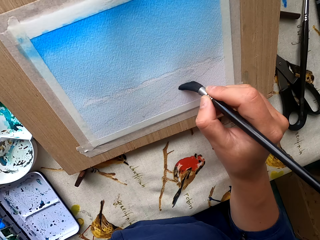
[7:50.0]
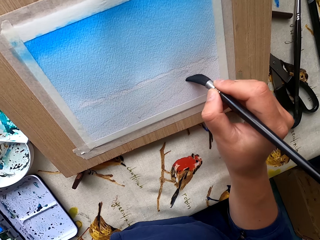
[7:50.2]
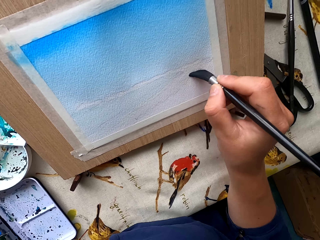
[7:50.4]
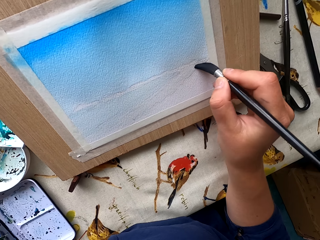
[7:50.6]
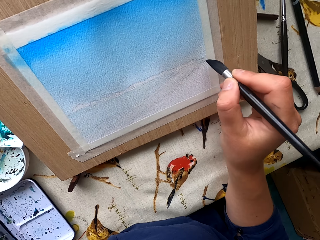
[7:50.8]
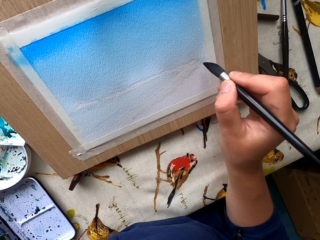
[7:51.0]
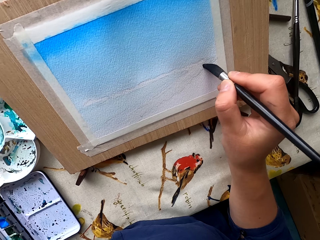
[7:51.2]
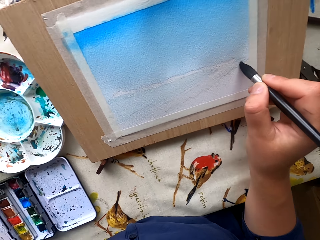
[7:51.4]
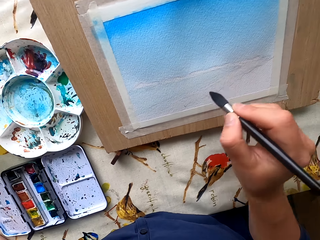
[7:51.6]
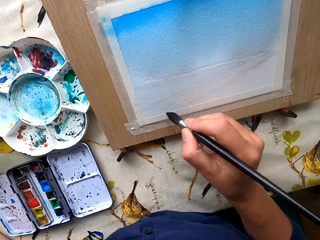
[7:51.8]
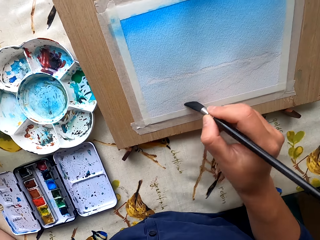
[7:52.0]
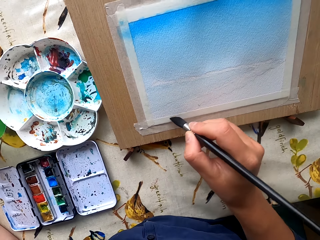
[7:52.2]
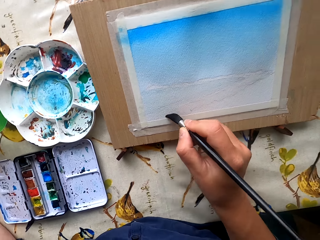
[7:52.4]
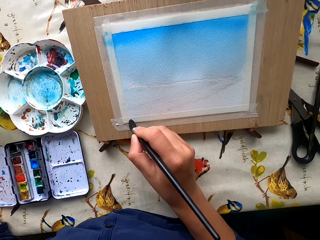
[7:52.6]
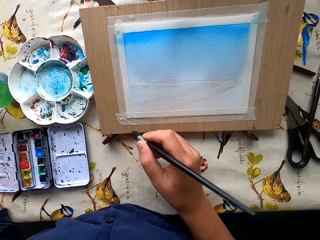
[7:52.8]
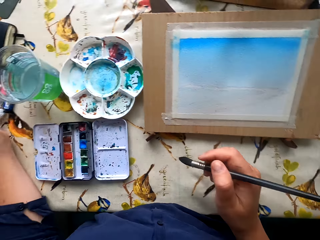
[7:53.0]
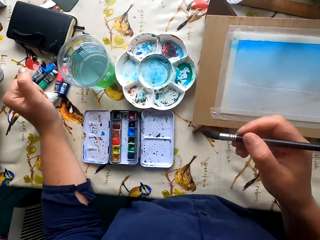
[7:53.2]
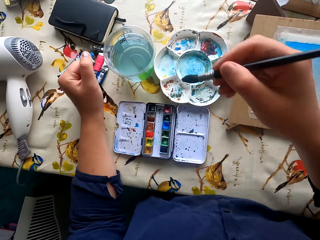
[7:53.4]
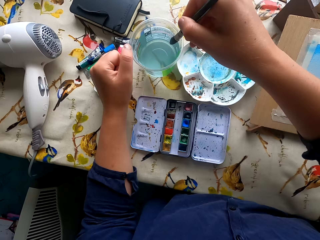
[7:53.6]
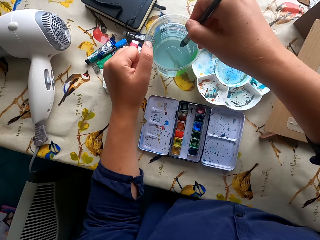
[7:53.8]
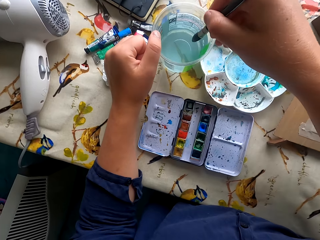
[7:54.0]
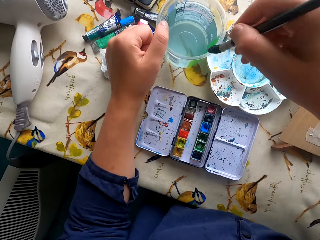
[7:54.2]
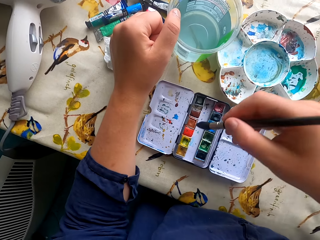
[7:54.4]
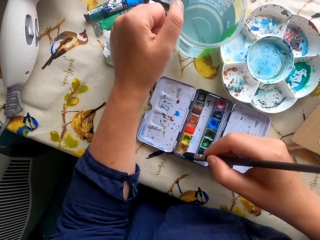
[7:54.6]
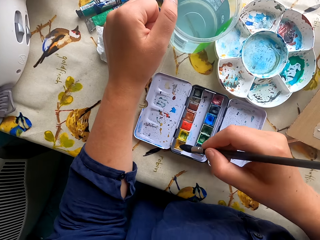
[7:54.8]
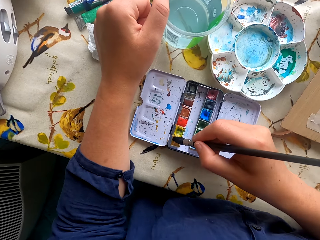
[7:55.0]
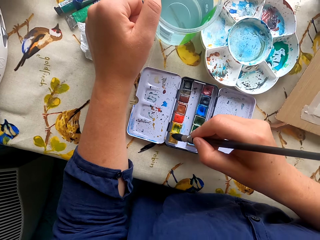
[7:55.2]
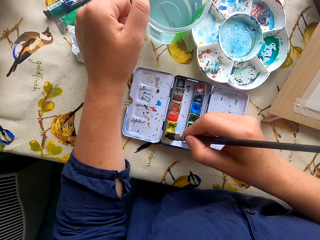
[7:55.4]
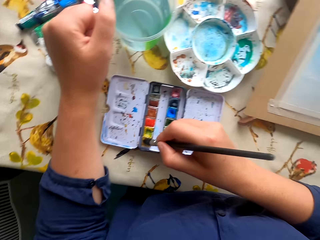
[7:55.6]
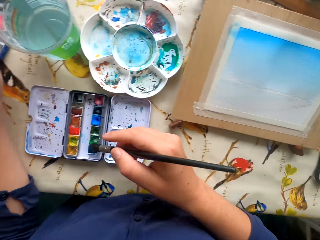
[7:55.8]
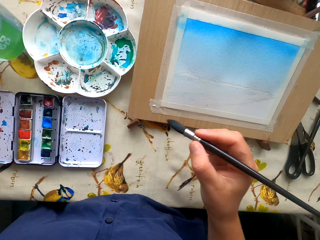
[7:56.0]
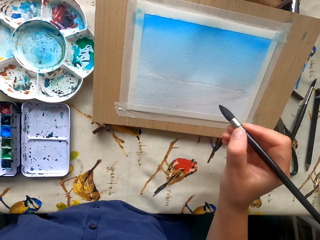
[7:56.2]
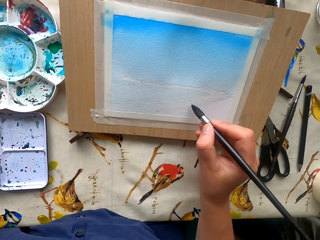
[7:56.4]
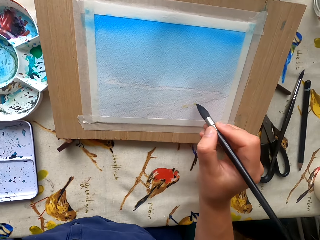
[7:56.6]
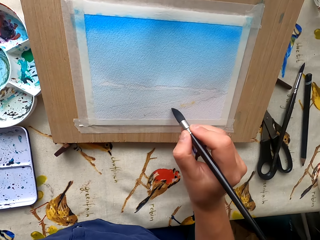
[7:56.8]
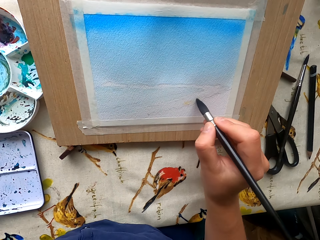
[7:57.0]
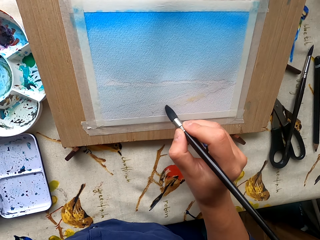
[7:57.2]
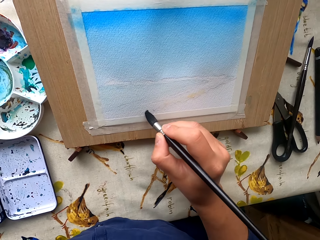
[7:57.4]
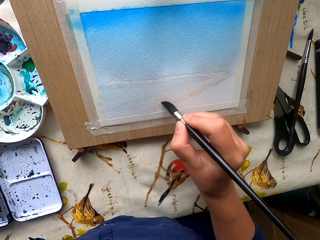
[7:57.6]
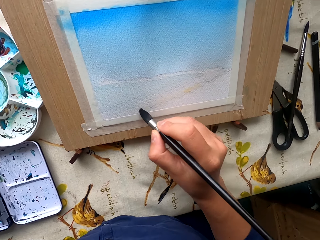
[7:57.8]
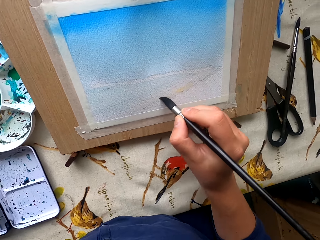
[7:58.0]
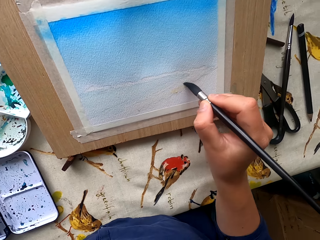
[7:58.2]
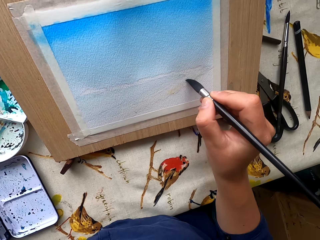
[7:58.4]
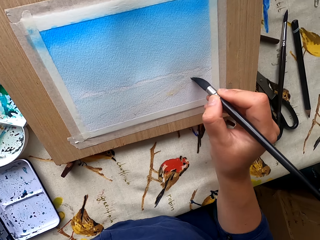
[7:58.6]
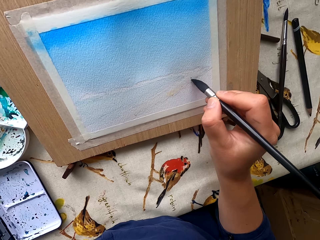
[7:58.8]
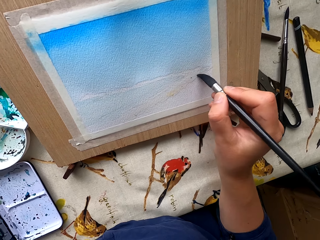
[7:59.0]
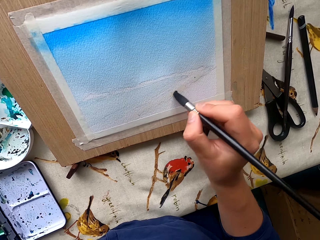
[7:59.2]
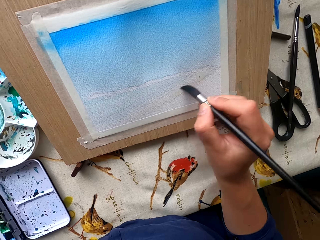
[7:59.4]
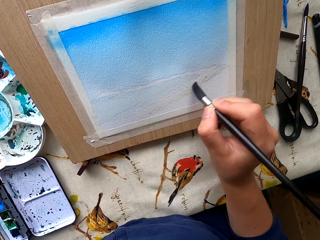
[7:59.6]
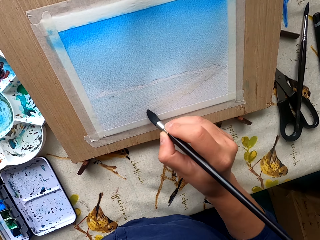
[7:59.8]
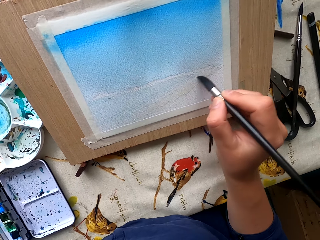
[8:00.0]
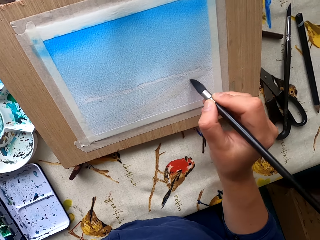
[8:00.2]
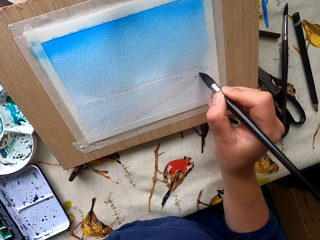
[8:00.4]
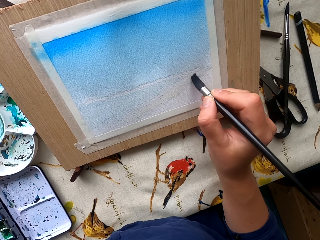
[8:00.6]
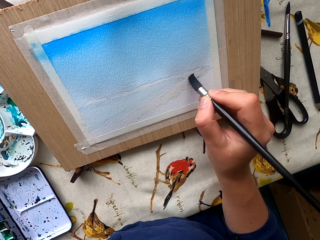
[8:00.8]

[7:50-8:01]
The camera wearer dips the paintbrush in water. They dip the paintbrush in the water paint. They paint the drawing paper.

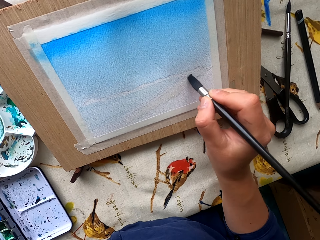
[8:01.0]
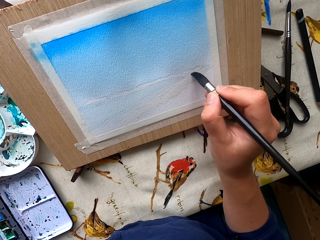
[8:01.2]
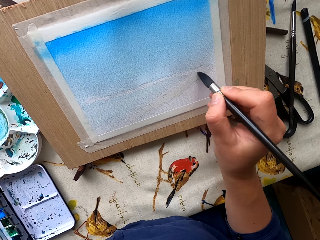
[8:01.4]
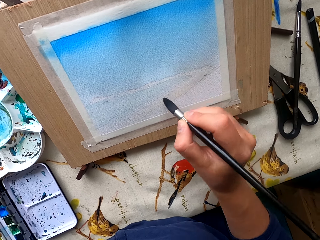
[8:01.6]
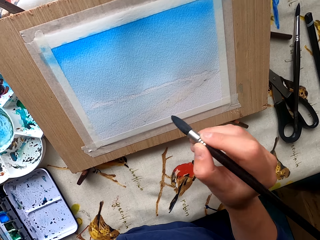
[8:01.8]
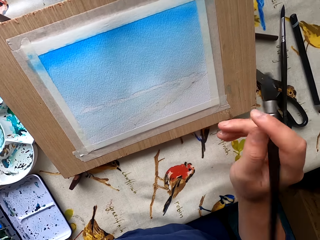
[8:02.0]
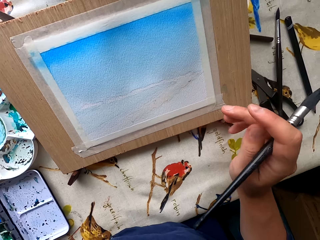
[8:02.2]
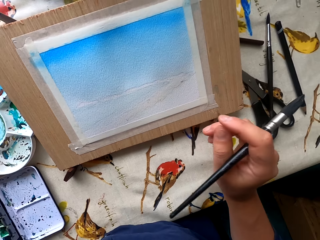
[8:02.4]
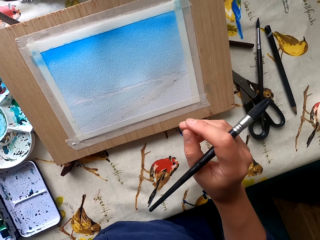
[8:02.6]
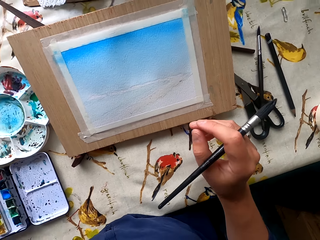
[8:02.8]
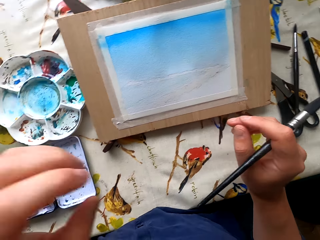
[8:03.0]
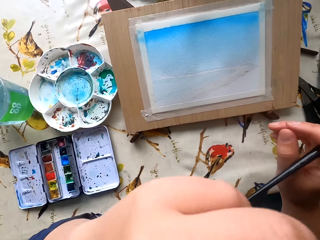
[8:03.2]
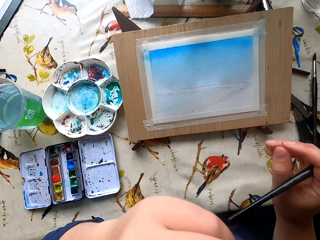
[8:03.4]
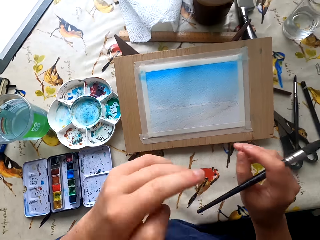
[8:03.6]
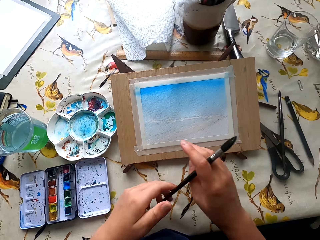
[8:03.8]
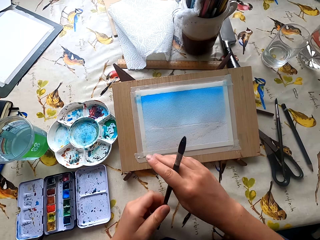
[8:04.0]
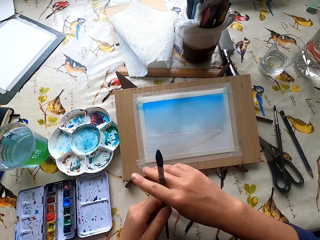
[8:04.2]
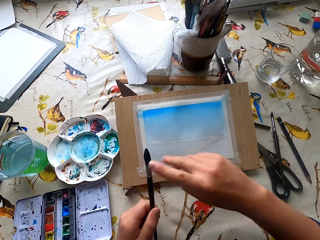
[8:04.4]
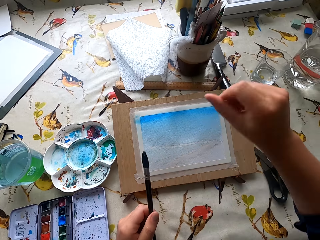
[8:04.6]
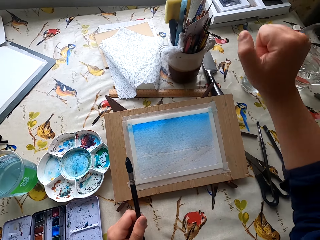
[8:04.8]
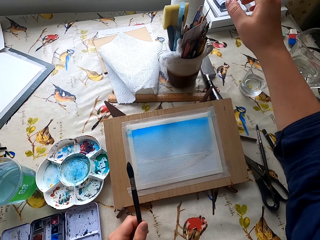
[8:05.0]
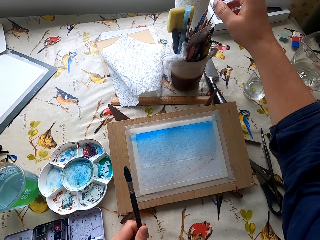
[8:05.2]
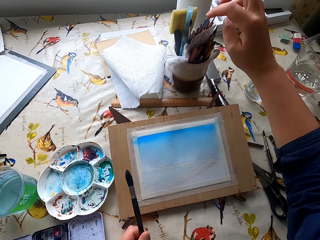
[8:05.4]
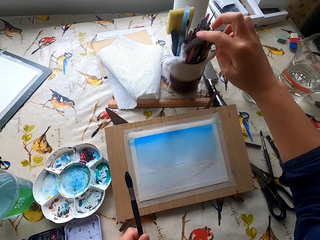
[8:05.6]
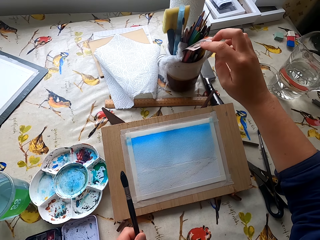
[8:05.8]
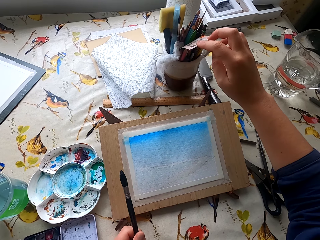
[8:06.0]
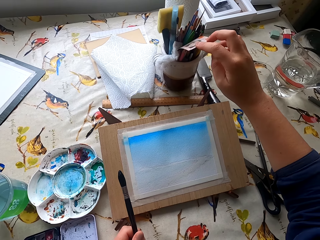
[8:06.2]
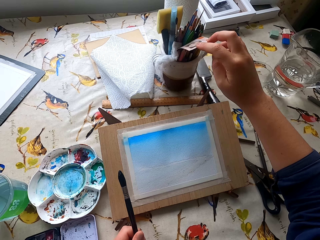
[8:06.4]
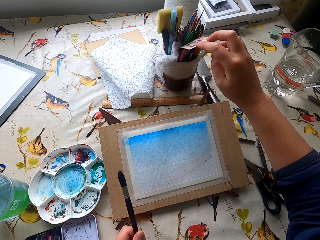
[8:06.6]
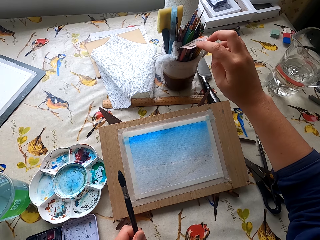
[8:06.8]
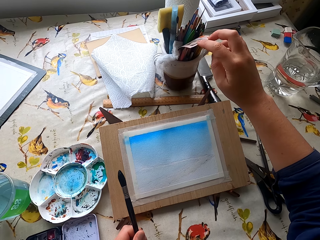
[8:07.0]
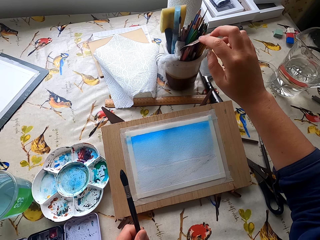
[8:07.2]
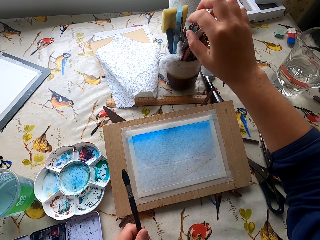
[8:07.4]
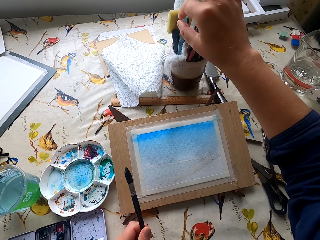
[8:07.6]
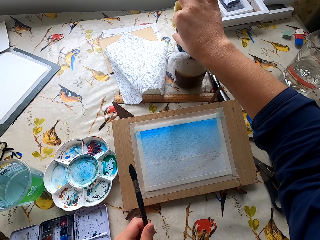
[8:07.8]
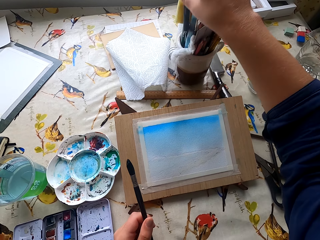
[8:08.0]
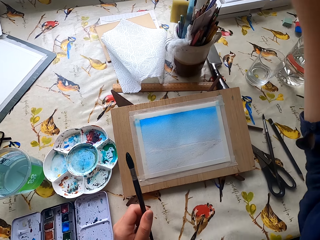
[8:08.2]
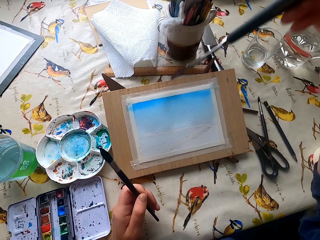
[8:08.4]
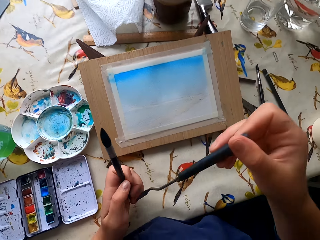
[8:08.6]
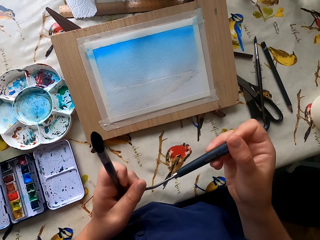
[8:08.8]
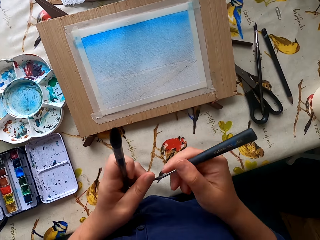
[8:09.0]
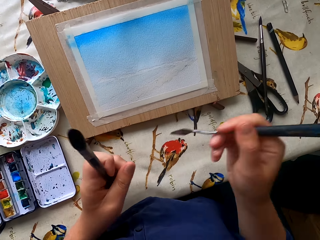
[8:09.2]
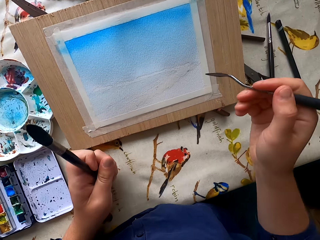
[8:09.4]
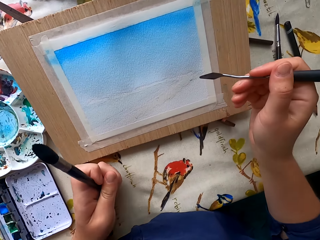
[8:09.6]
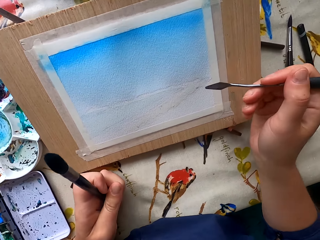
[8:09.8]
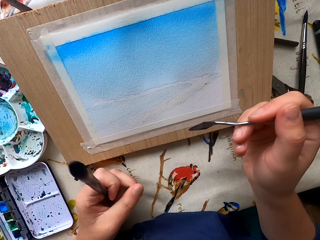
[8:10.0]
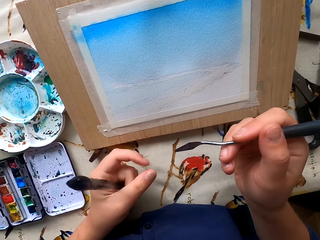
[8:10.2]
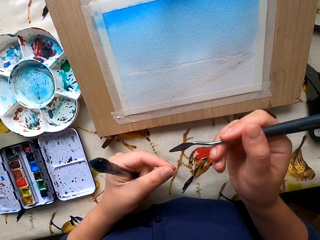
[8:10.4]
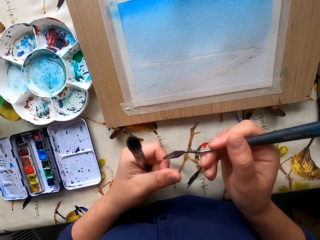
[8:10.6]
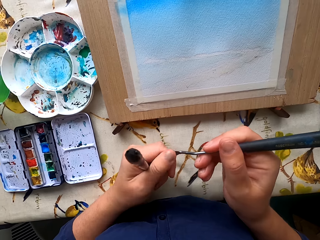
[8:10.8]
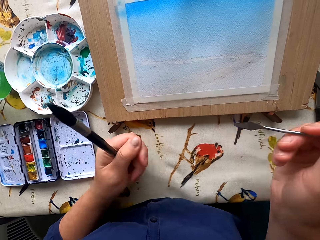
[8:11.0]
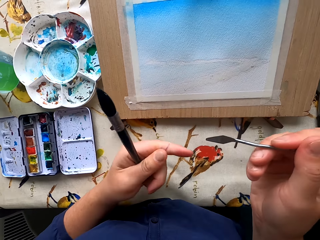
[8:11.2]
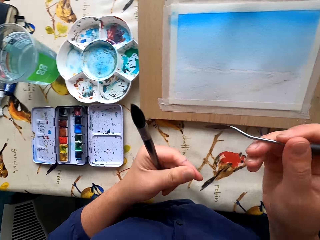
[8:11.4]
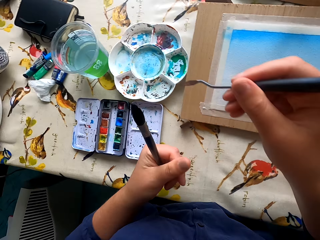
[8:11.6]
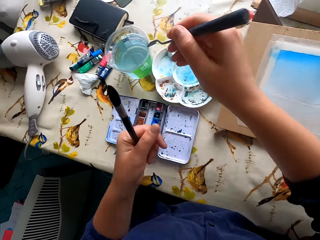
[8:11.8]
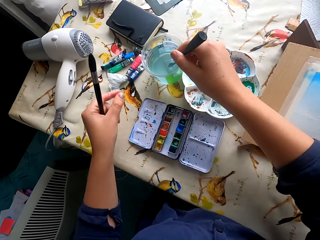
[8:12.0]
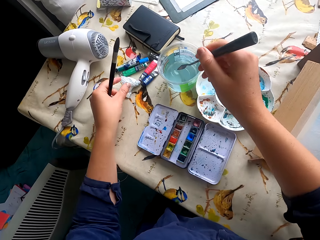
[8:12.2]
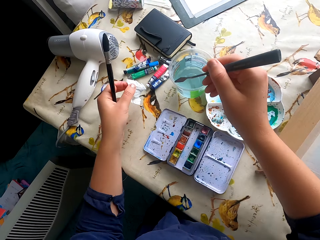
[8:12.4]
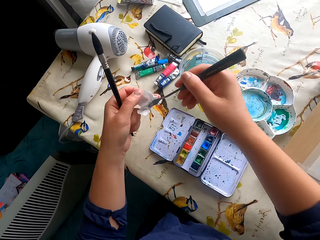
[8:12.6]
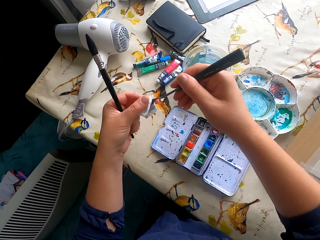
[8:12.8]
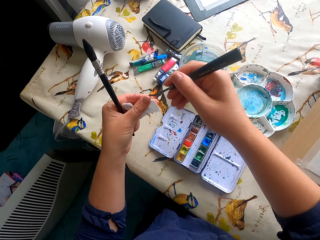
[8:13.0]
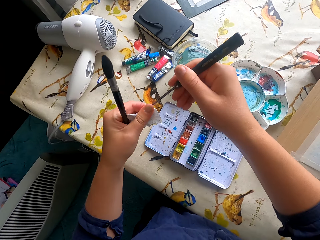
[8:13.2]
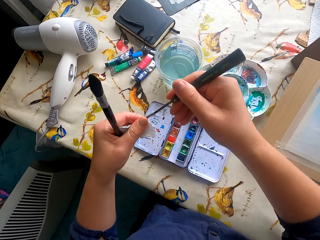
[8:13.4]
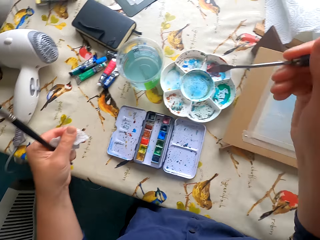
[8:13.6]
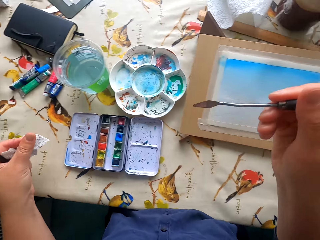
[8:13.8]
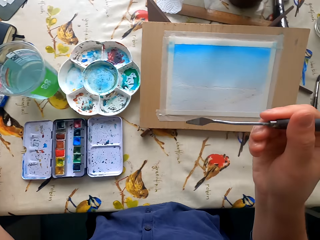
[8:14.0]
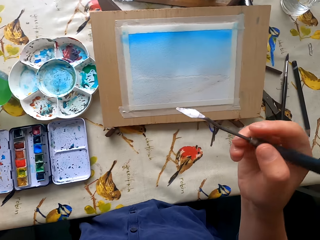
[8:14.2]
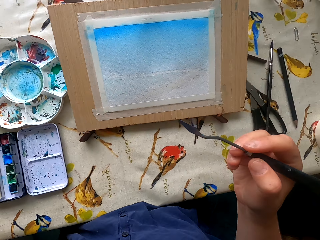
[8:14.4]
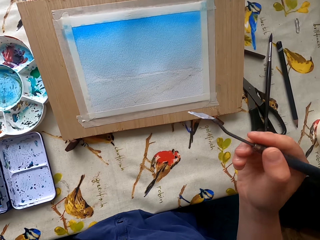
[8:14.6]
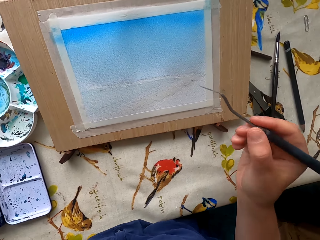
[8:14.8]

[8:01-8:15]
The camera wearer stares at the painting. They hold the paintbrush. They inspect the paintbrush container. They fold the paper. They pick up a paint scraper. They inspect the paint scraper. They dip the paint scraper in water. They wipe the paint scraper with a wipe.
